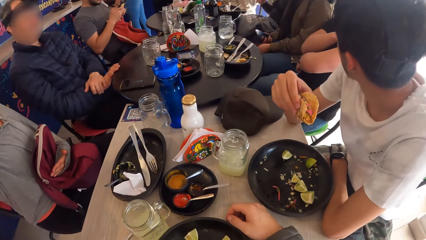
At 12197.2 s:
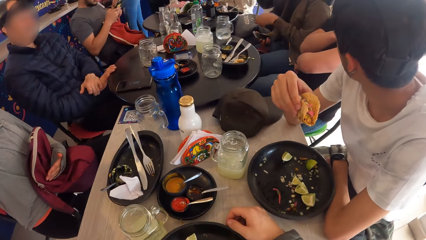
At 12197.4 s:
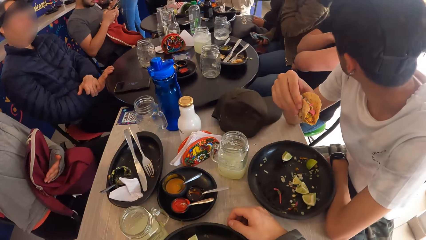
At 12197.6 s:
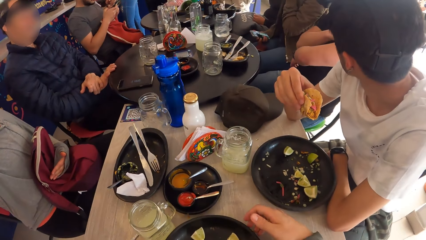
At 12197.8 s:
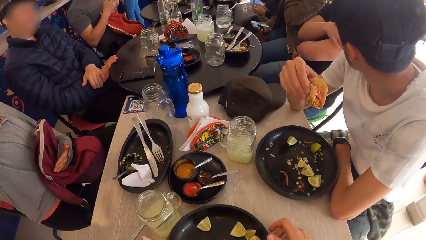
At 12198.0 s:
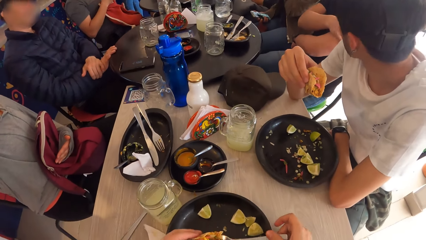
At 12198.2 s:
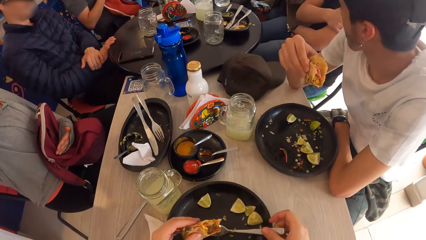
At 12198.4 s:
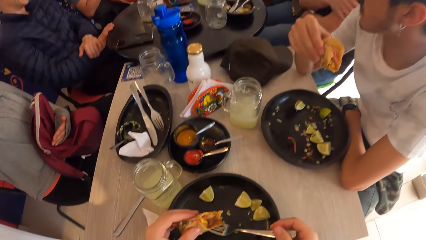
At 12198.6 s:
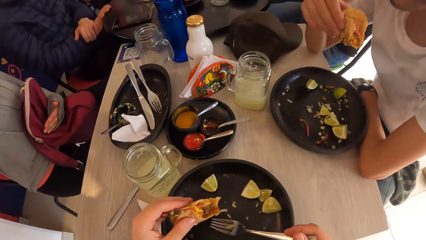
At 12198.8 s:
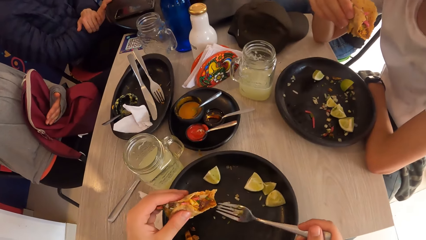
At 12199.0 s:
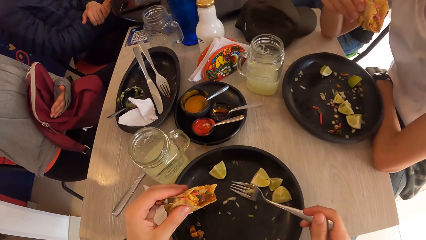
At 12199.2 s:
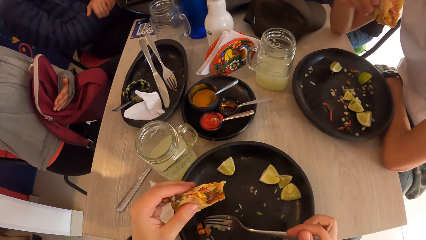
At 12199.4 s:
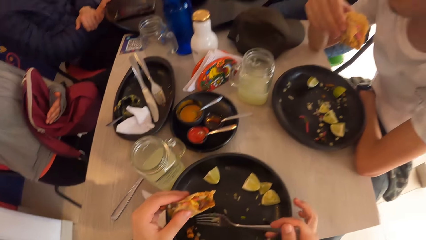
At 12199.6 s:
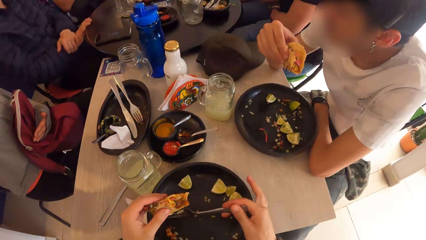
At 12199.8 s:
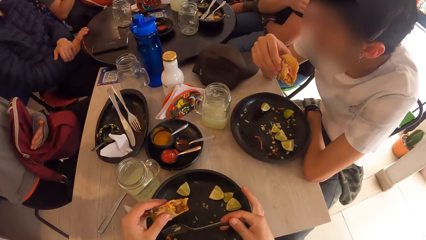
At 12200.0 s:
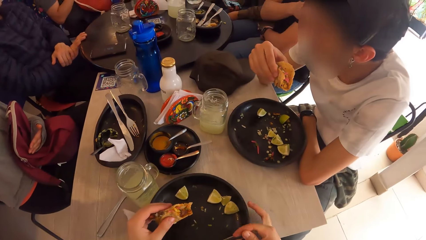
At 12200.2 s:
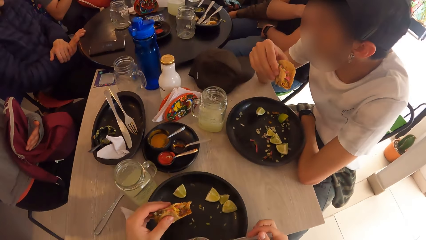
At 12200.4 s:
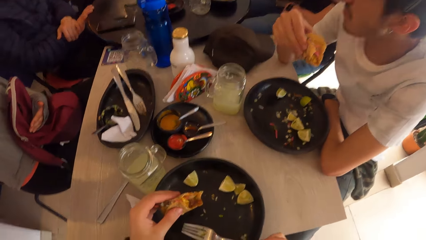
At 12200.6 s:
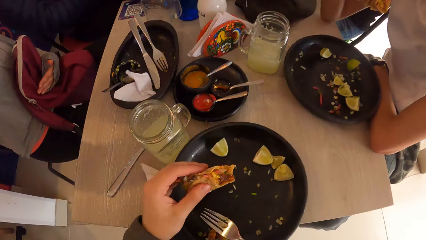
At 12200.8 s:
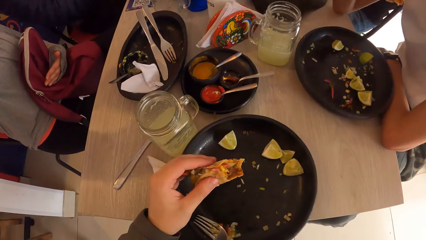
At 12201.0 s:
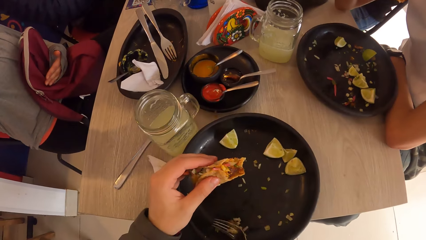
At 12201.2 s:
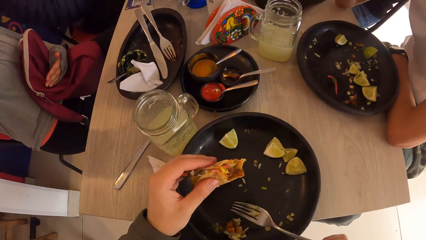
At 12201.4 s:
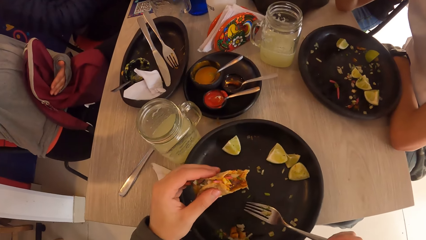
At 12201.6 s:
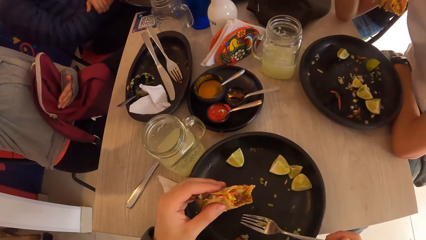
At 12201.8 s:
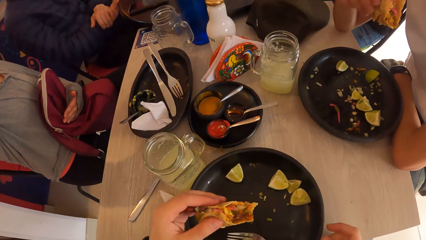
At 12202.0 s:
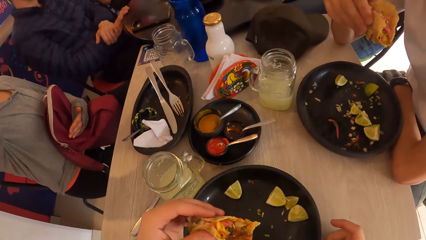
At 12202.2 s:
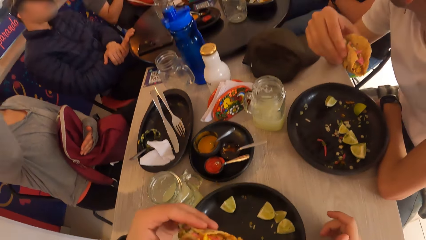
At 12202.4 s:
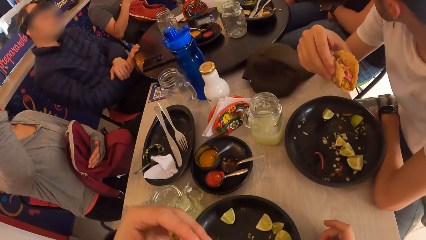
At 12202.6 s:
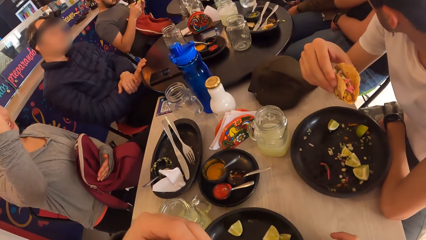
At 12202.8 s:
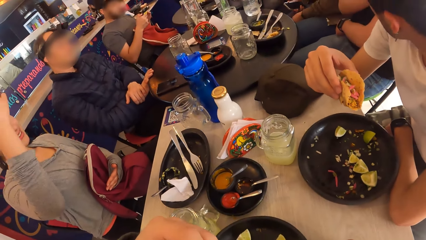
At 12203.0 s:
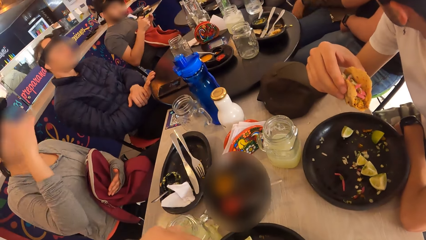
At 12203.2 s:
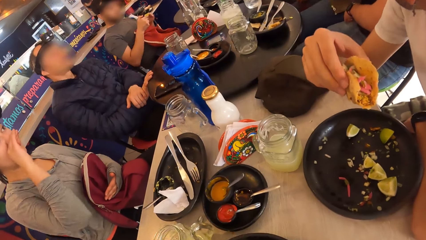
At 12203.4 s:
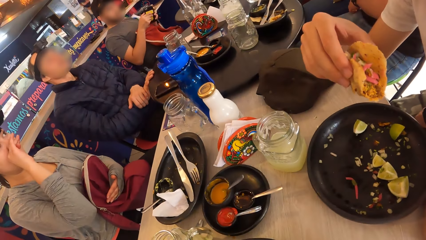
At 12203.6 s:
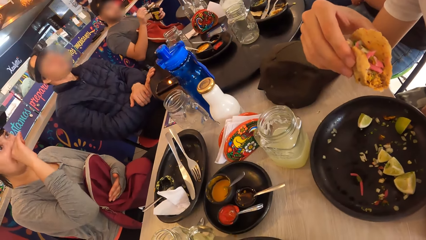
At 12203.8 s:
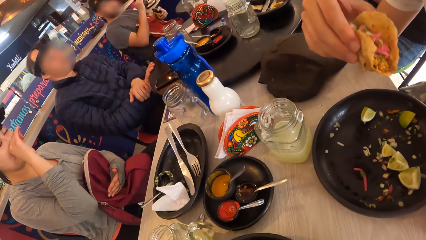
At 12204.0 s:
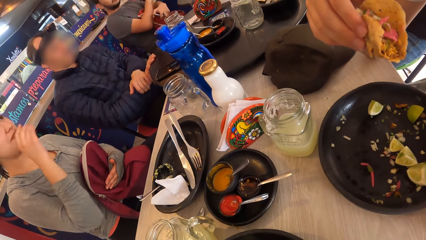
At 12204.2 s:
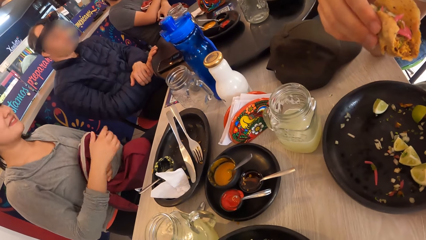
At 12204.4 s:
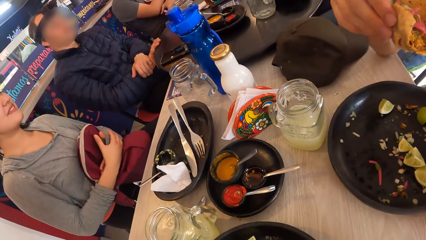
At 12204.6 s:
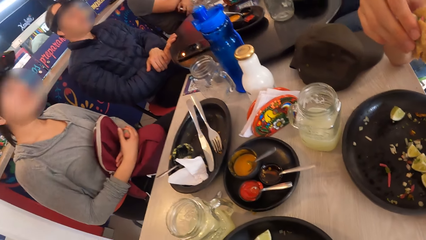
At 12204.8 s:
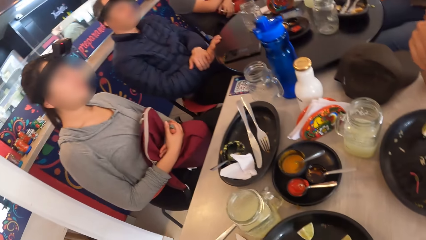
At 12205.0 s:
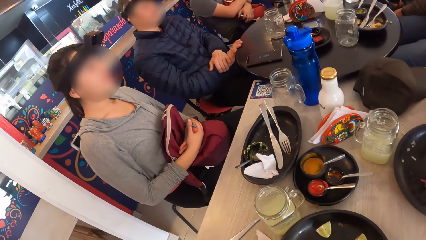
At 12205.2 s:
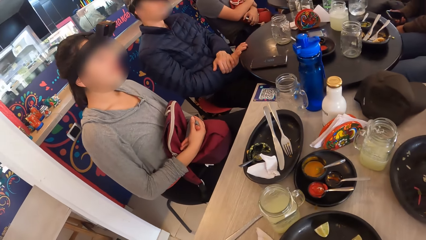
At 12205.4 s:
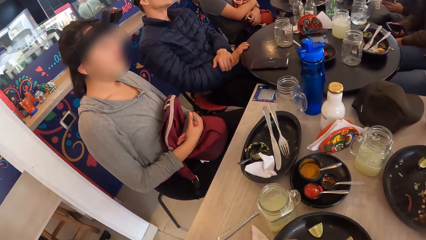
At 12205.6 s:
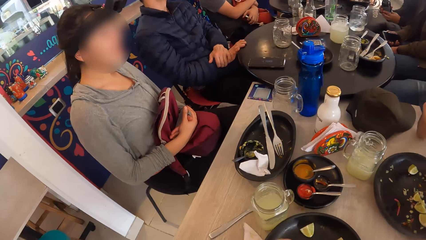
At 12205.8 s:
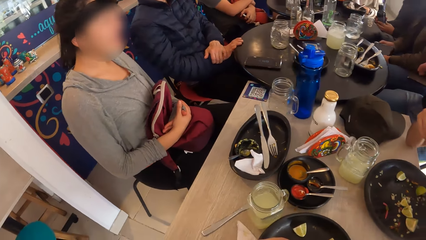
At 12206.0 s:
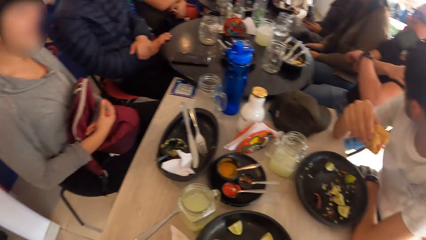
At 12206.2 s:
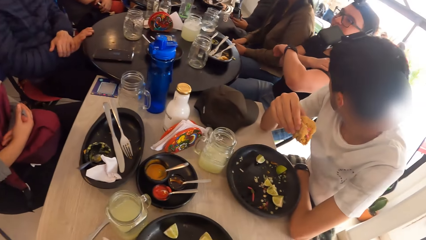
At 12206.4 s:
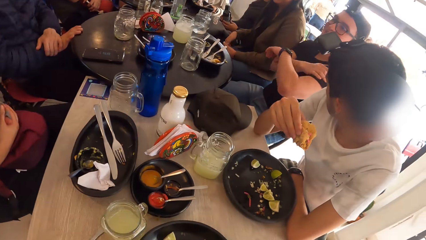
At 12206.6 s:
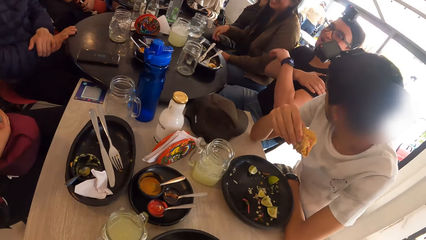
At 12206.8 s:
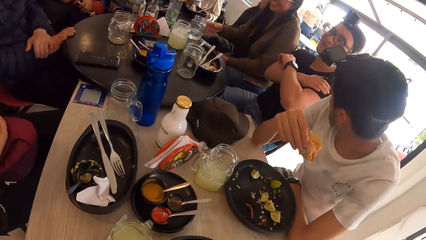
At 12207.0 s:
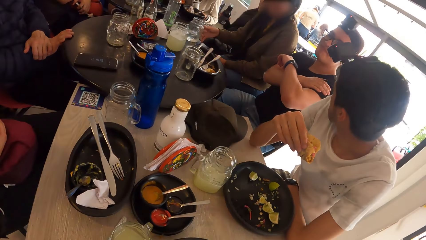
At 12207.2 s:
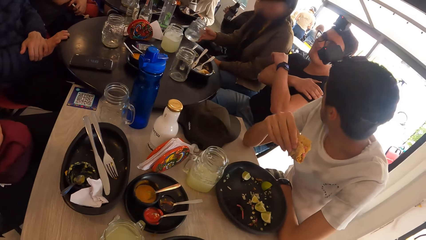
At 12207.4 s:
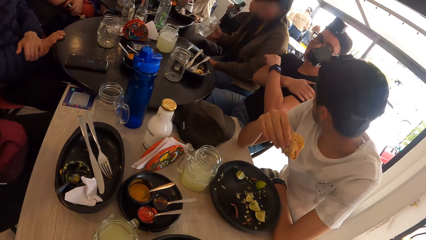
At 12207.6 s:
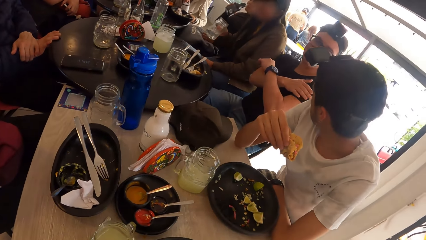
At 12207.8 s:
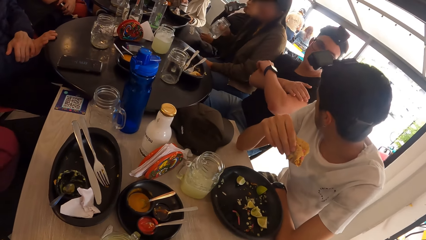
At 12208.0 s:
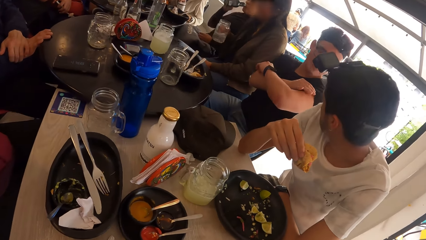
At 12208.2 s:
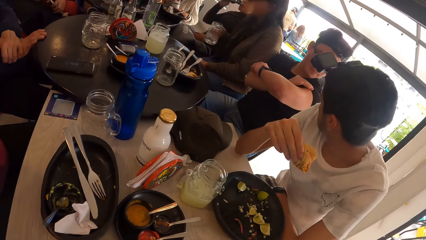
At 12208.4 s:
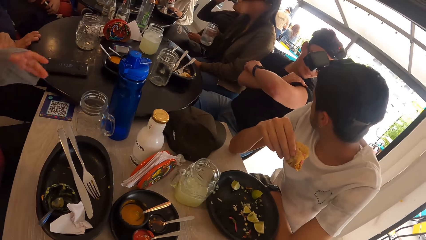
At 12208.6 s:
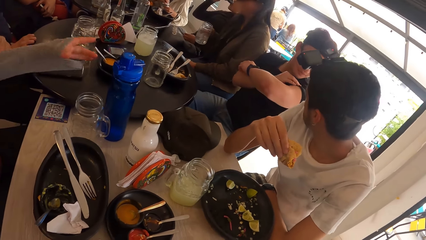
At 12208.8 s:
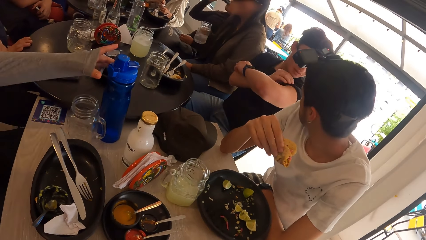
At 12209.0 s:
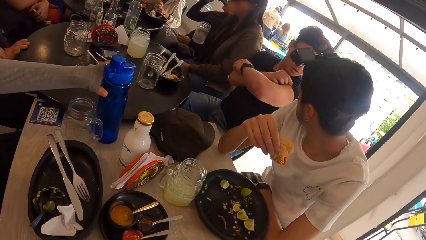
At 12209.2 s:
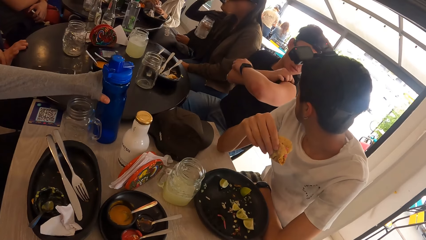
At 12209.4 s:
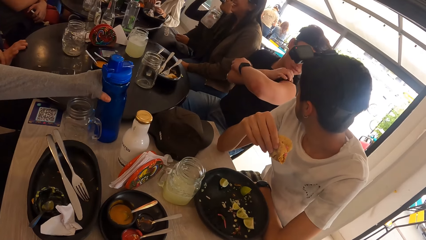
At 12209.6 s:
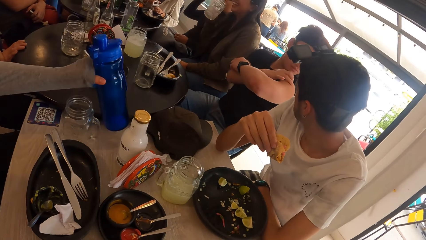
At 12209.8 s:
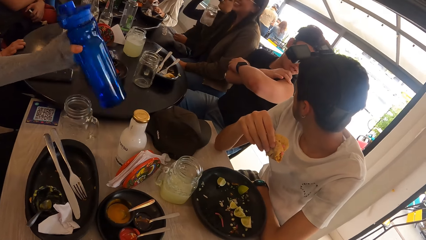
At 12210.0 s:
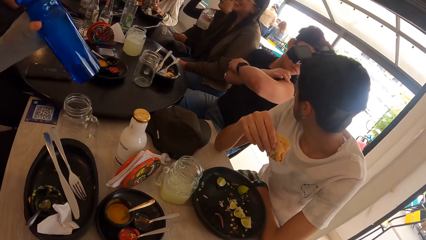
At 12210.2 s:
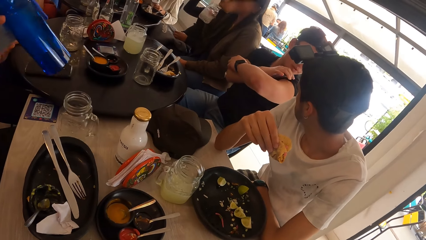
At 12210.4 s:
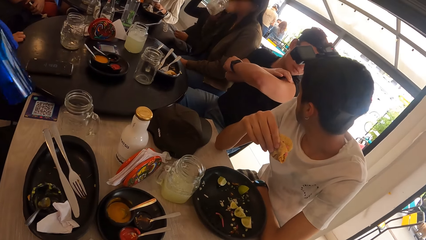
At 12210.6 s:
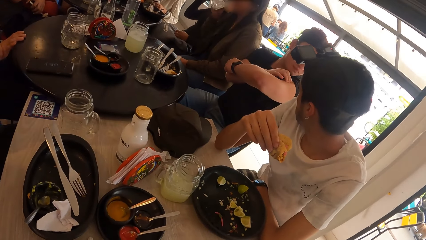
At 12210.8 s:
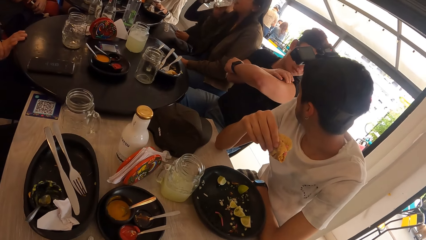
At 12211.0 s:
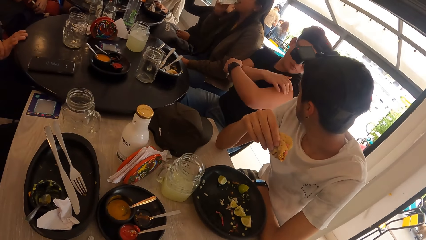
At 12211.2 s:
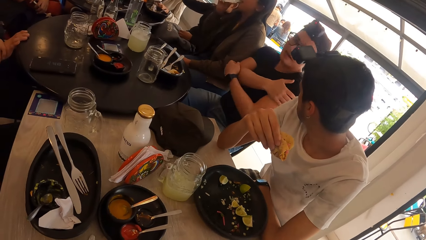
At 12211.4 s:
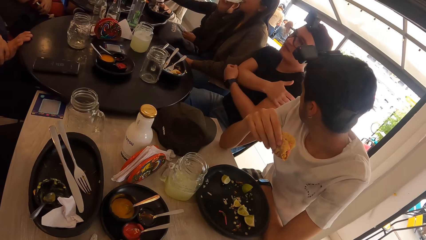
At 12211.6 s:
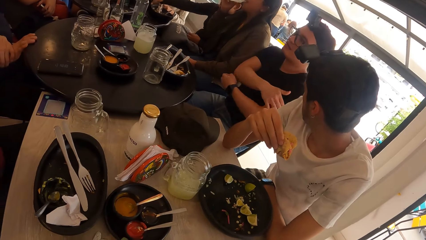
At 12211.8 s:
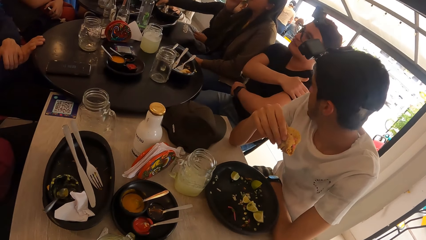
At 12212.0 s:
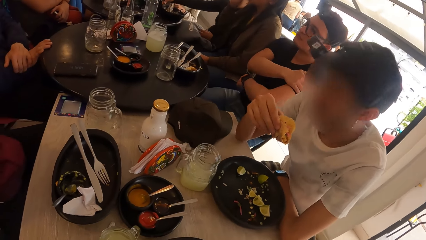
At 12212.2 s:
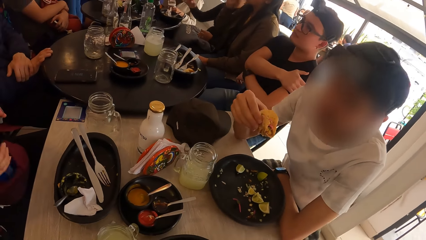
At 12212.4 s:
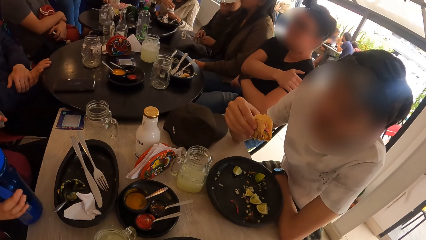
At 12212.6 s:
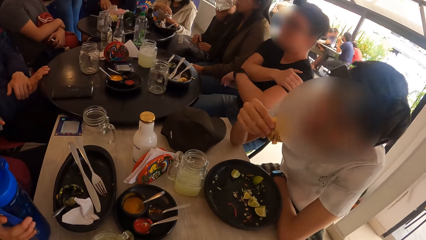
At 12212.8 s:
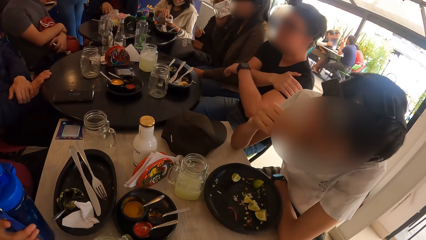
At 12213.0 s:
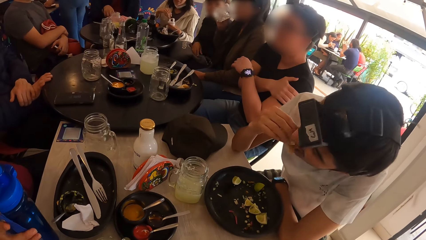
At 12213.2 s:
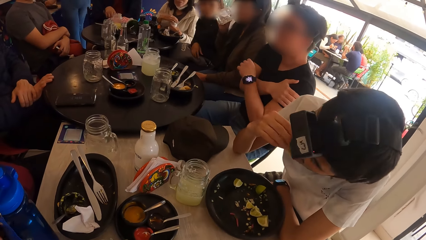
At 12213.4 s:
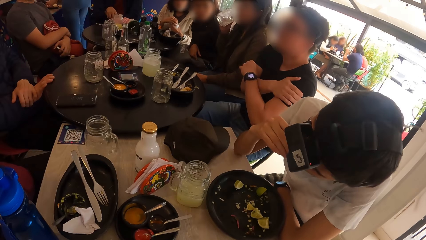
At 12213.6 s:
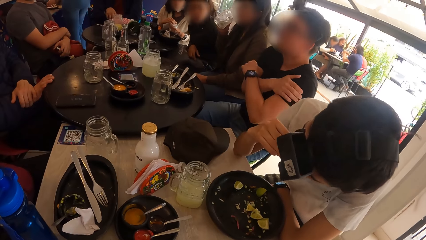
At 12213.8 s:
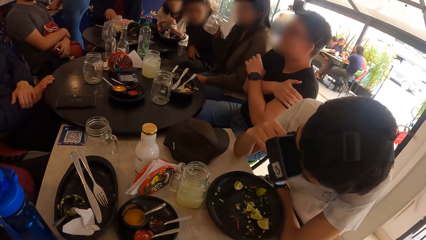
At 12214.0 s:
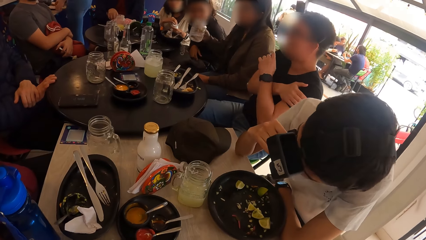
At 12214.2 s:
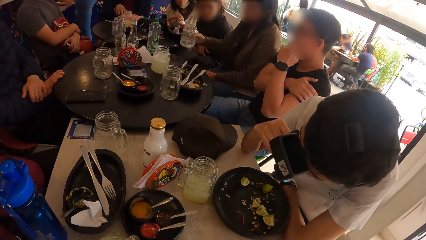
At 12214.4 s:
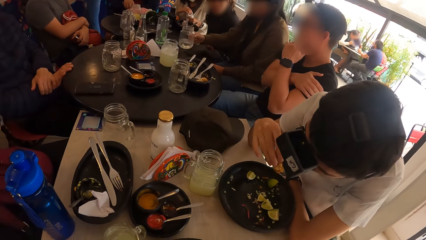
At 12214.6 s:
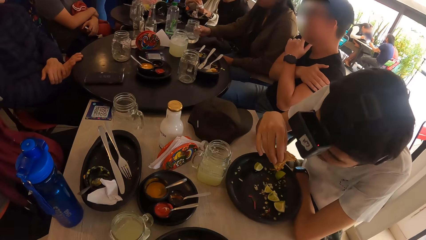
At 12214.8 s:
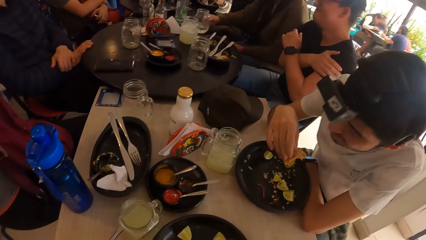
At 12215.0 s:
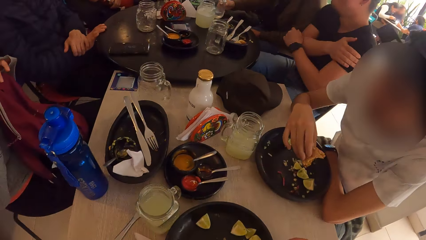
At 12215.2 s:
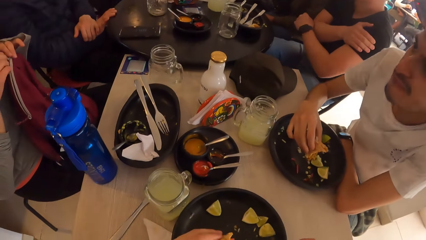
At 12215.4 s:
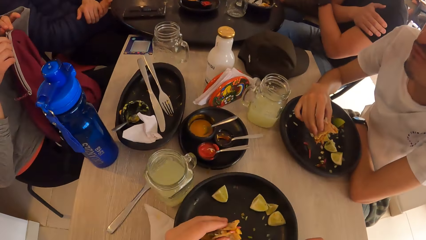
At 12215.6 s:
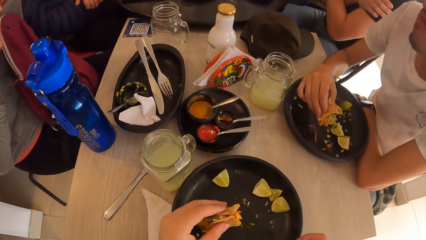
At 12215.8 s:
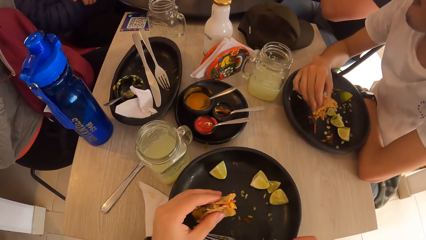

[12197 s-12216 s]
The camera wearer picks the fork on the plate with his right hand. He scrapes the stuffing on the plate with the fork in his right hand. He eats from the plate. He drops the fork on the plate with his right hand. A man holds the phone with his left hand. A woman picks the glass of wine from the table with her right hand. Another woman drinks from the bottle of soda in her right hand. The camera wearer looks around. A third woman picks a water bottle from the table with her left hand. The first woman drinks from the glass of wine in her right hand. The second woman drops the bottle of soda on the table with her right hand. The third woman drops the water bottle on the table with her right hand. The man eats the taco in his right hand. The first woman drops the glass of wine on the table with her right hand.
